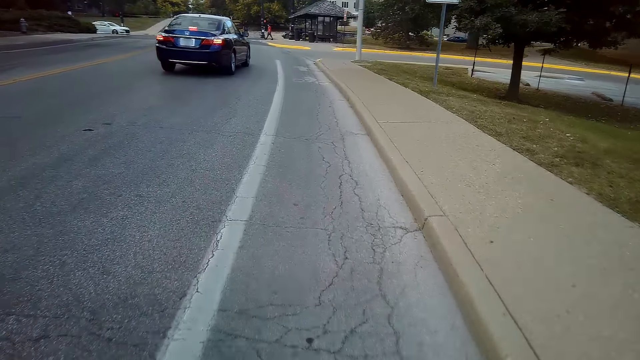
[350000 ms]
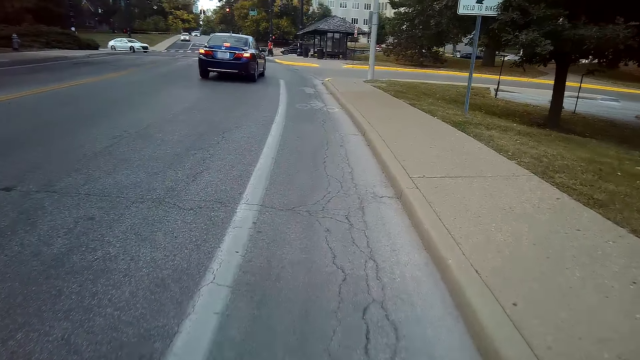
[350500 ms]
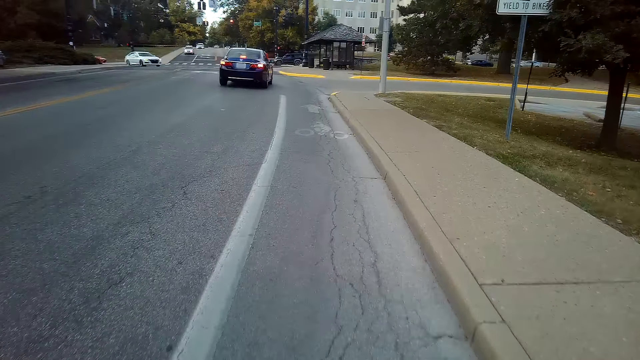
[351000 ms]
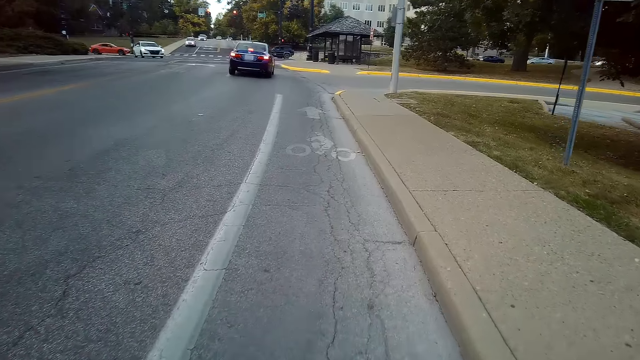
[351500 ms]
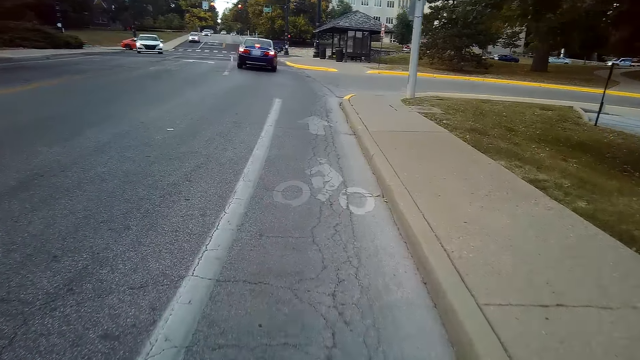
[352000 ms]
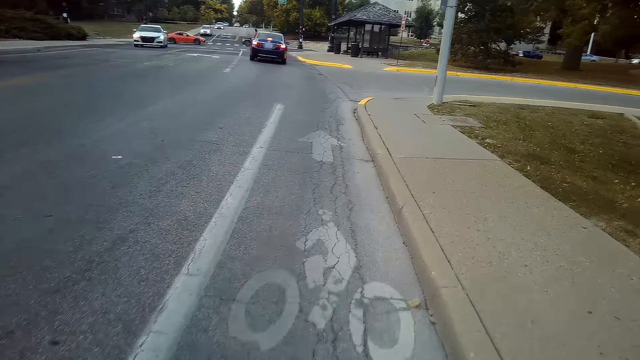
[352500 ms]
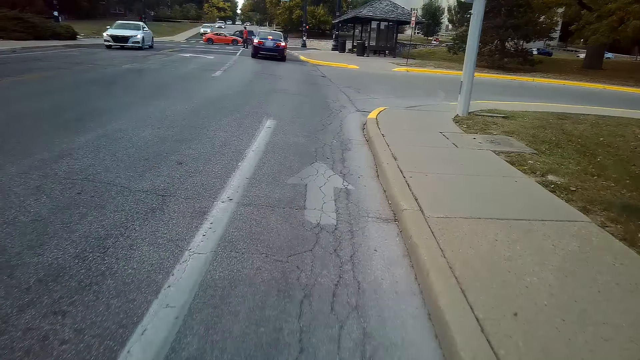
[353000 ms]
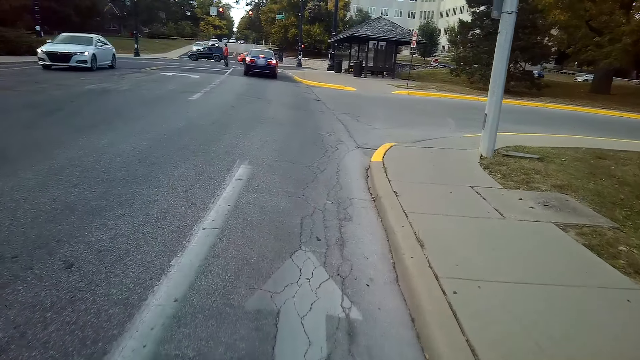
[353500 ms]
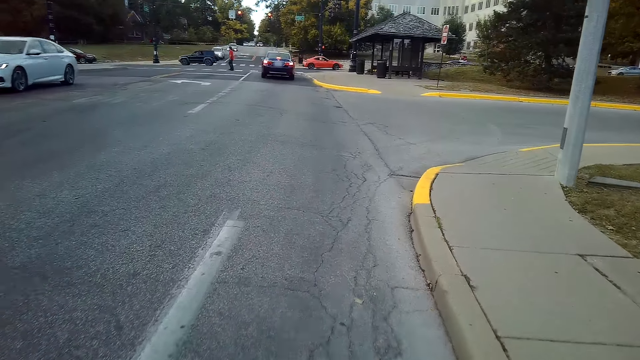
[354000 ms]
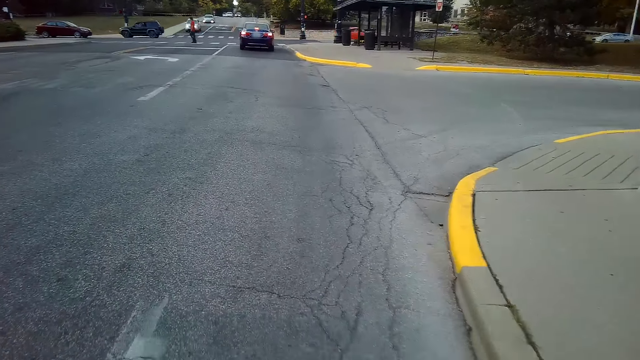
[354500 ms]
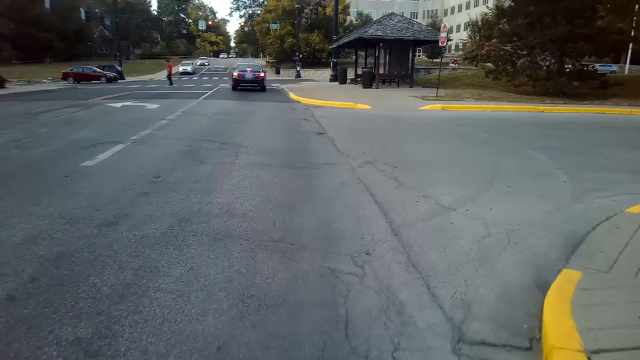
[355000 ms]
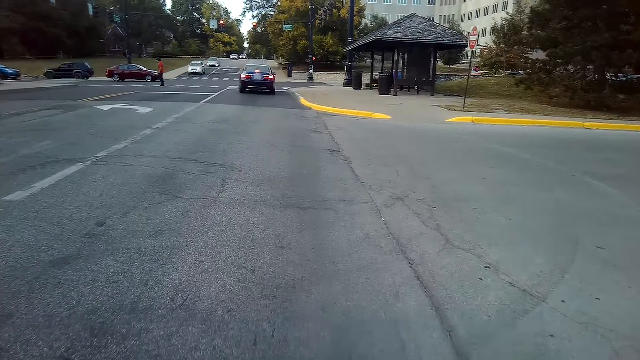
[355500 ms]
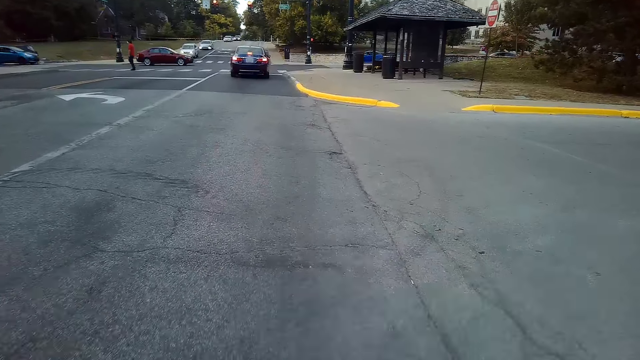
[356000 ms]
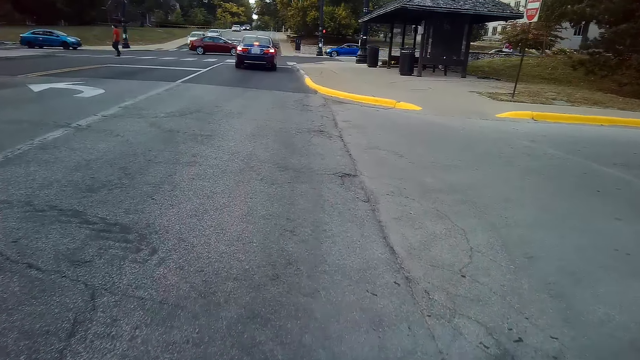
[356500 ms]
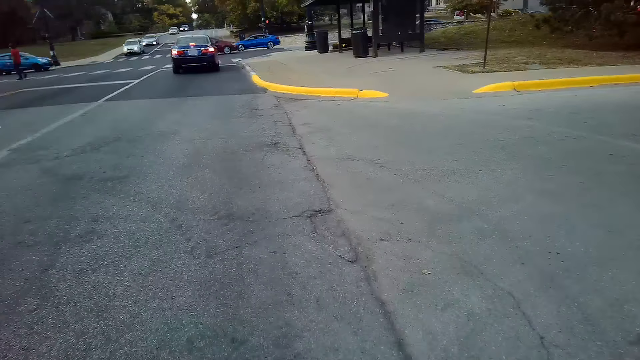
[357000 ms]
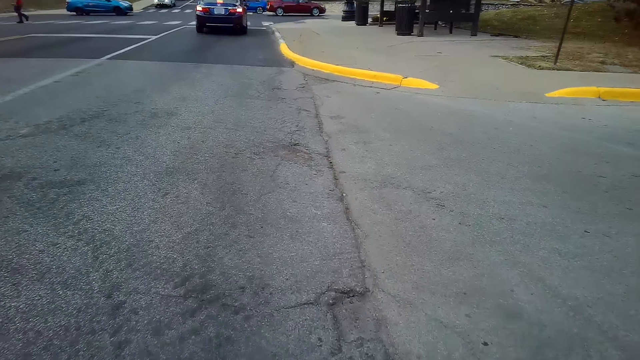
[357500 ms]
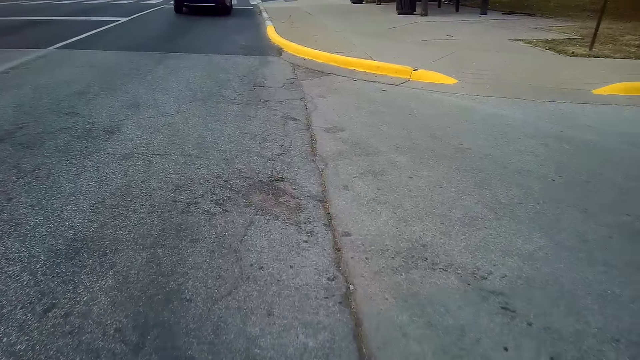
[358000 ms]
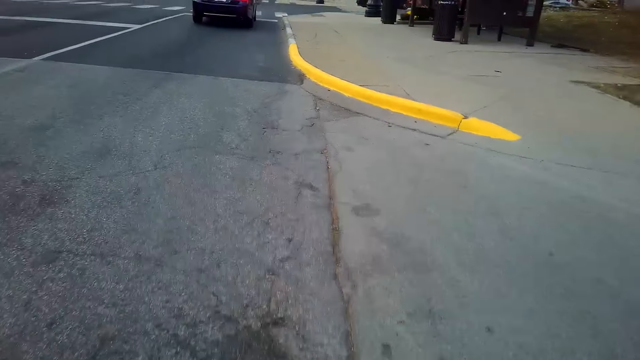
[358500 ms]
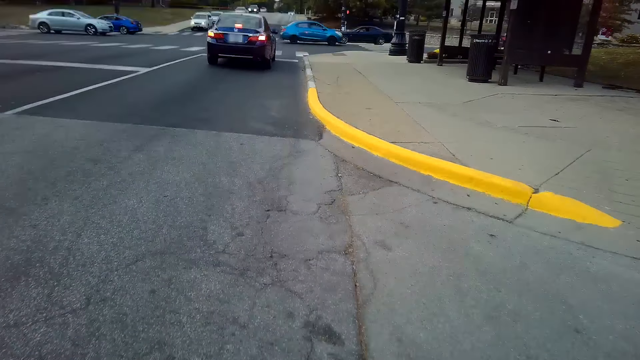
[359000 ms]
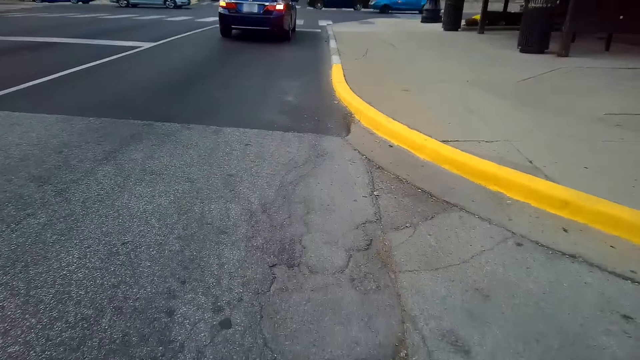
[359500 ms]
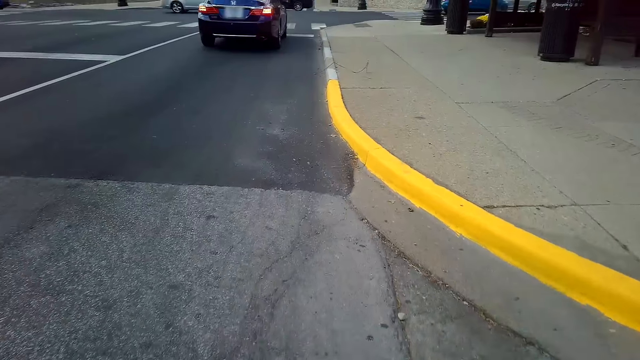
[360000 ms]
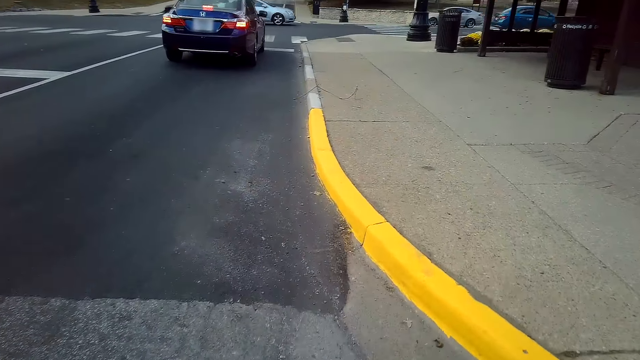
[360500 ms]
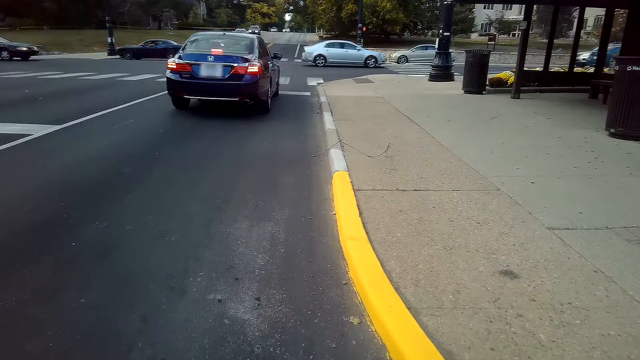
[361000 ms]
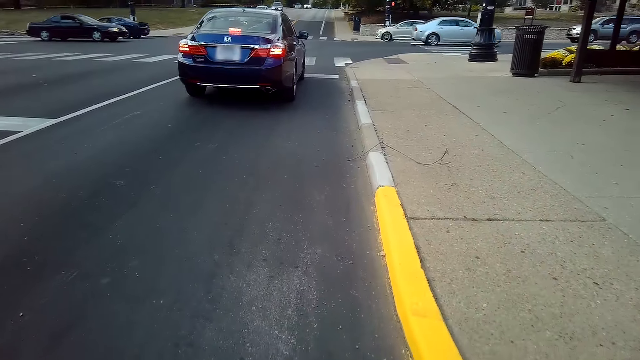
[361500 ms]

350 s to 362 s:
A person crosses the road. The camera wearer rides a mountain bike along the road.

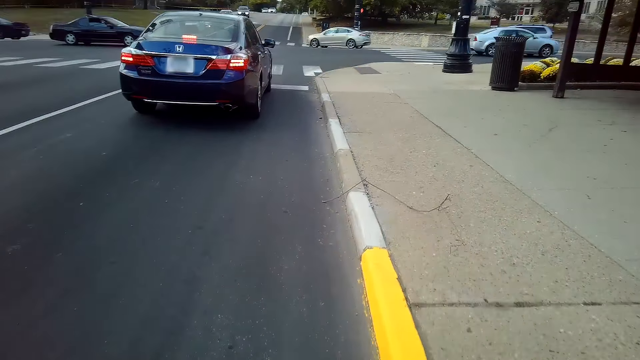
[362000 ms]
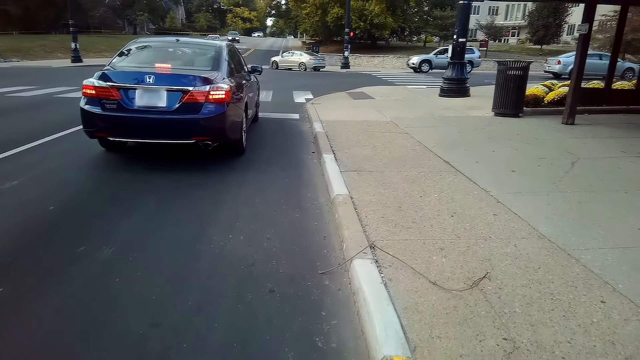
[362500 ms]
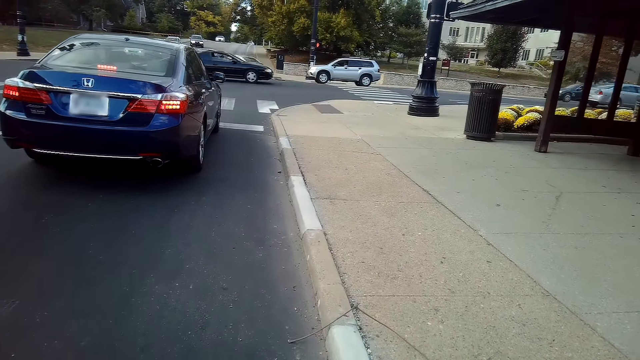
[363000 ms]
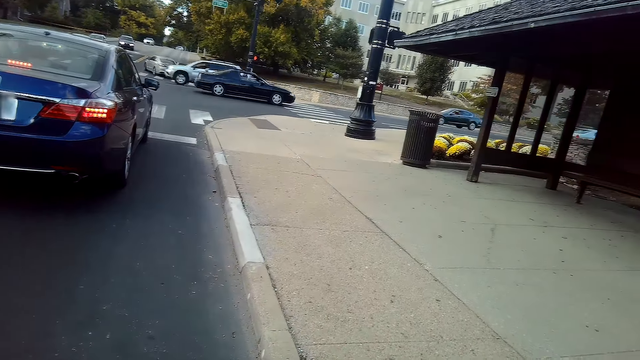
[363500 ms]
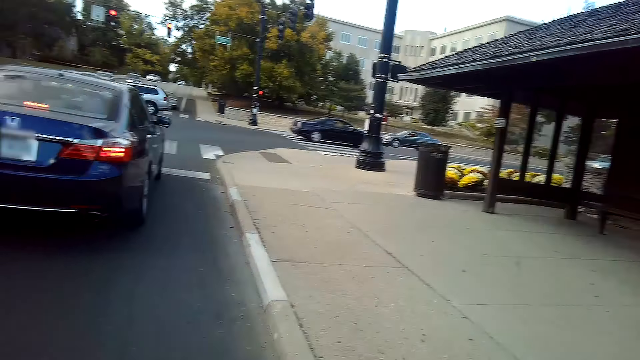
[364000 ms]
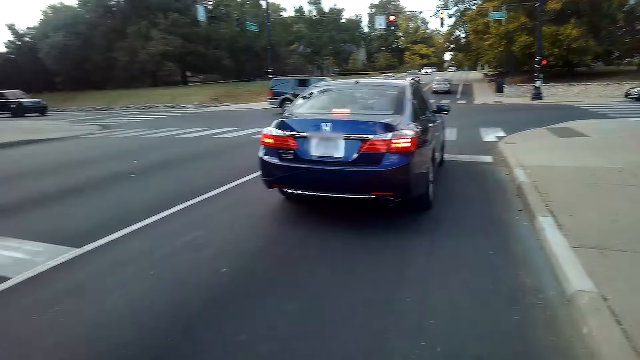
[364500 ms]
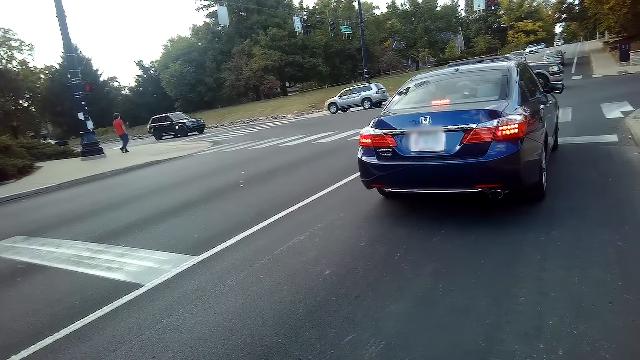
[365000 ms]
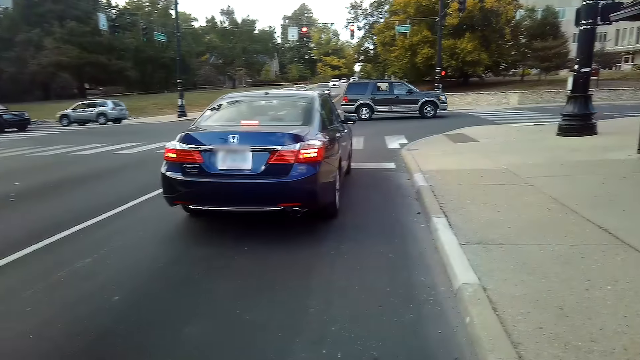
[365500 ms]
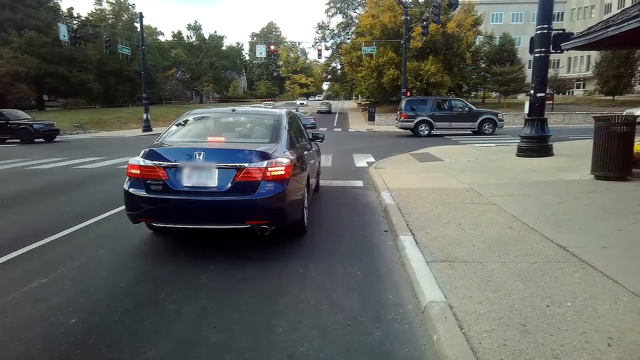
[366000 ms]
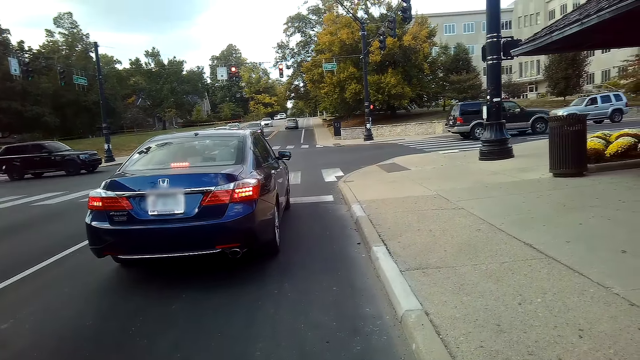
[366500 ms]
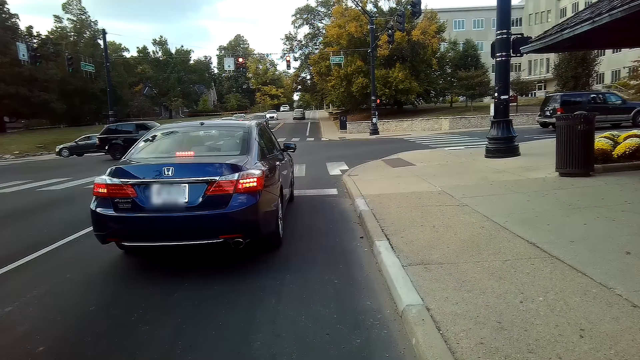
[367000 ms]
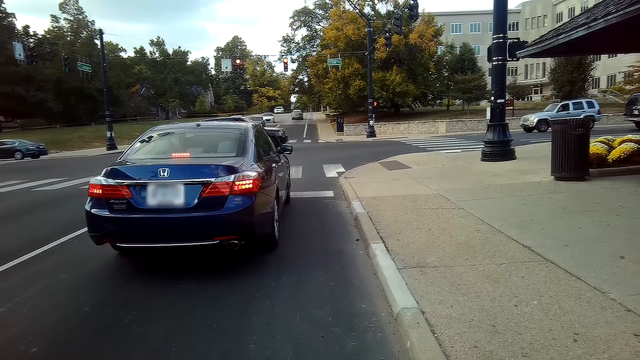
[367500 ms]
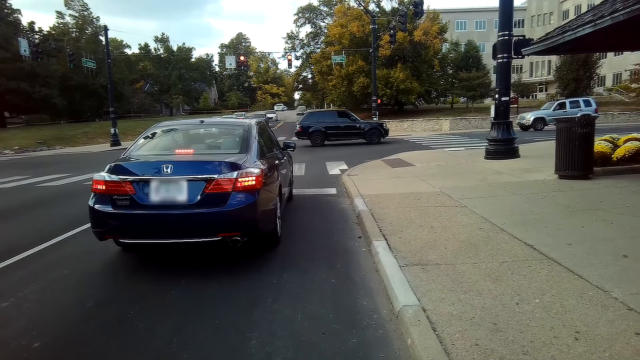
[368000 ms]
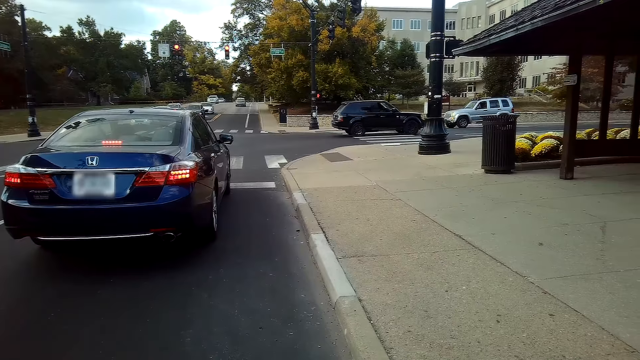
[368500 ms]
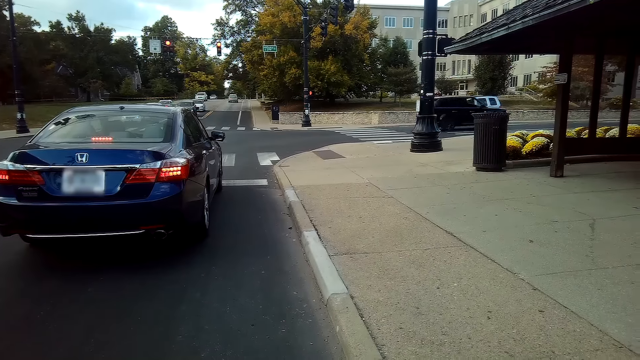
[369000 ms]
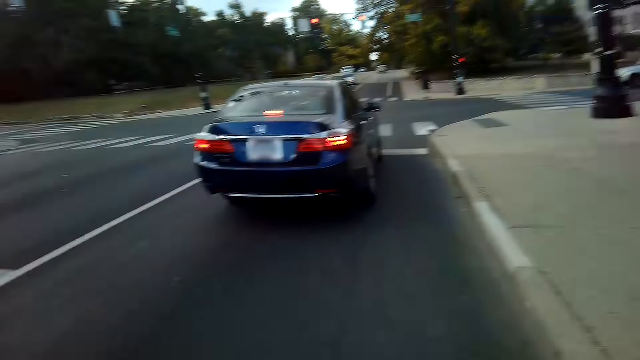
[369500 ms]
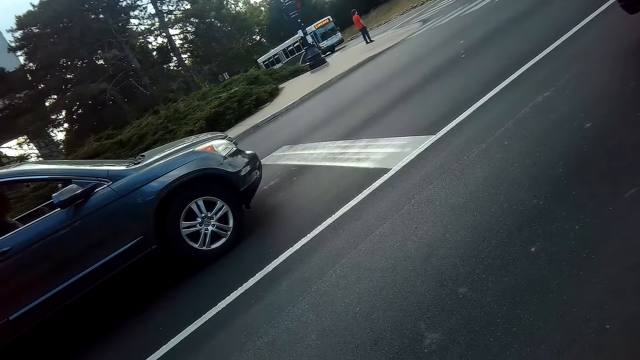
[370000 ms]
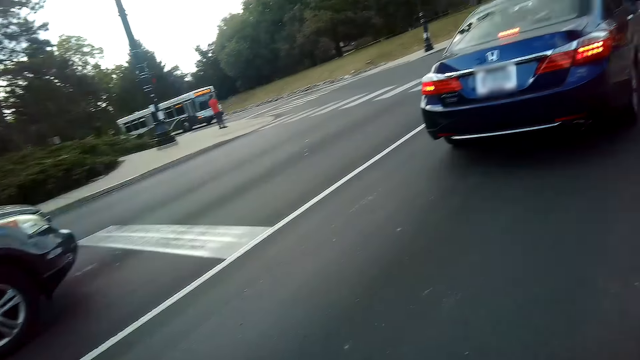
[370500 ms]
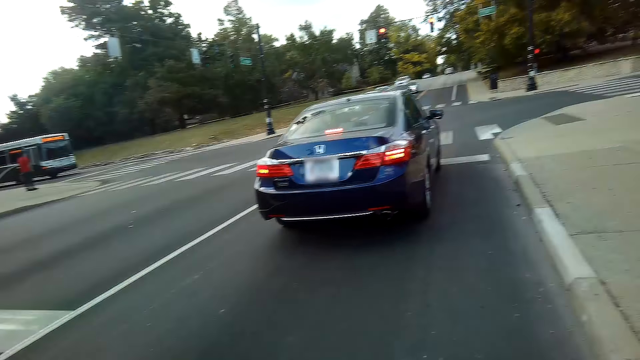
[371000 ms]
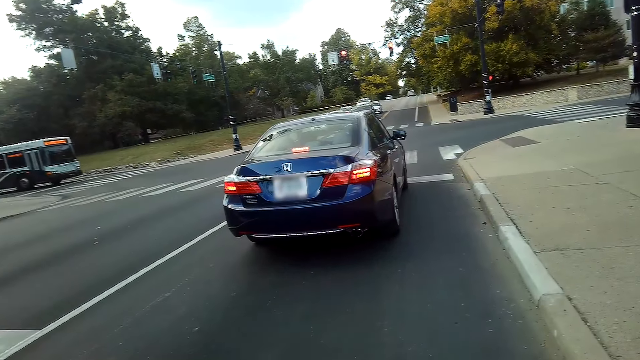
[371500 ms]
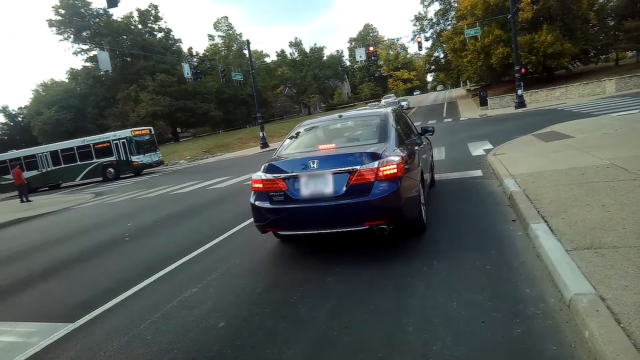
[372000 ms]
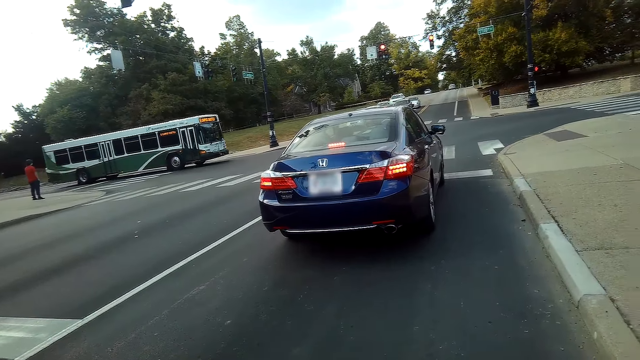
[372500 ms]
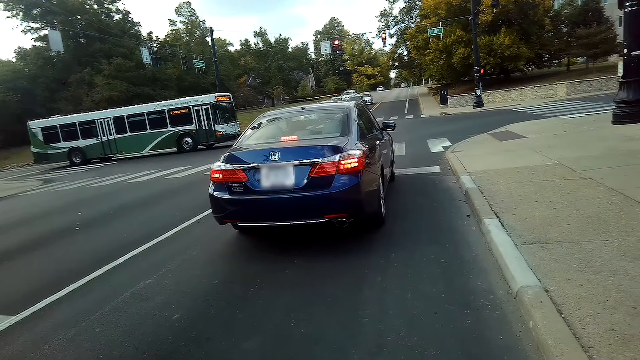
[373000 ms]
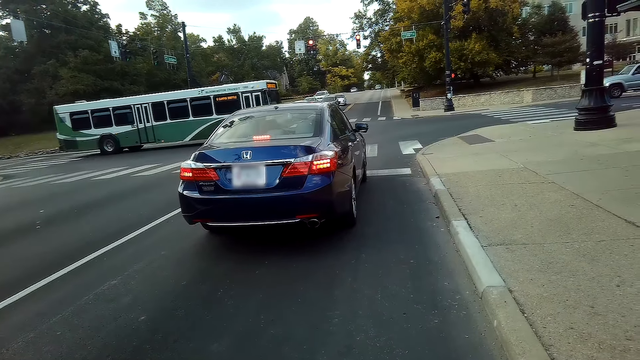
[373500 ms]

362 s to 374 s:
The camera wearer stops cycling. A person walks on the sidewalk. The camera wearer waits for the road to be clear. The person stands near the crosswalk. The camera wearer looks at both sides of the road.
